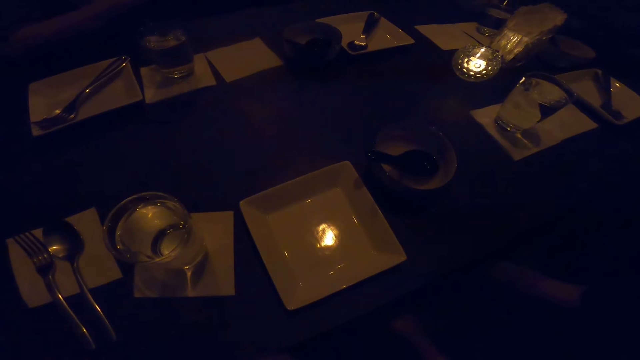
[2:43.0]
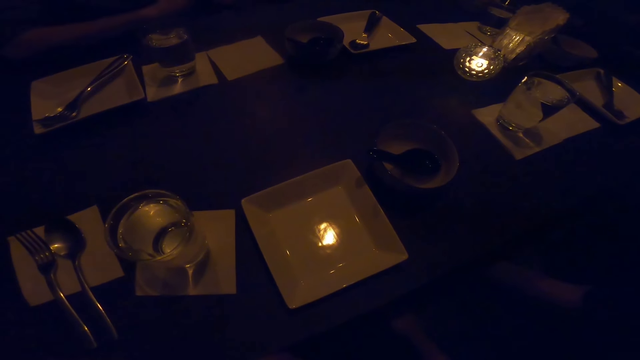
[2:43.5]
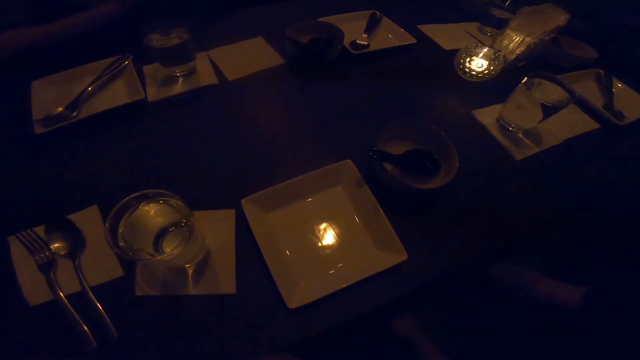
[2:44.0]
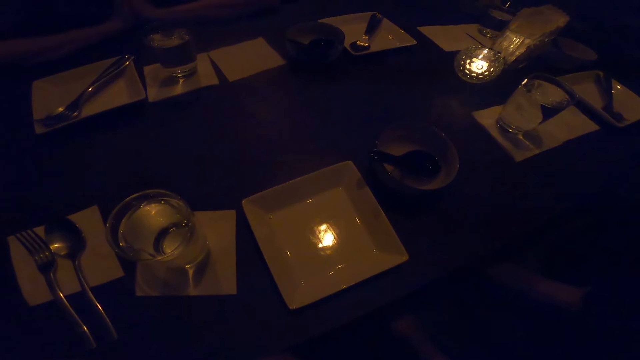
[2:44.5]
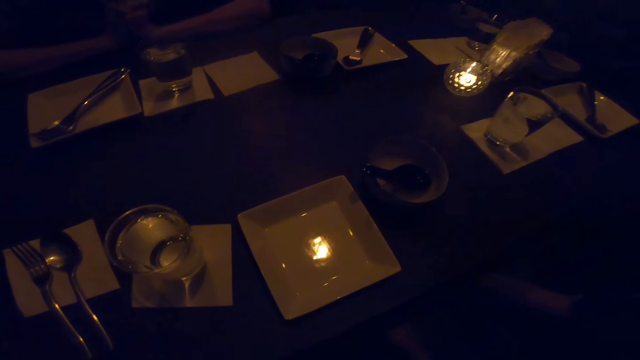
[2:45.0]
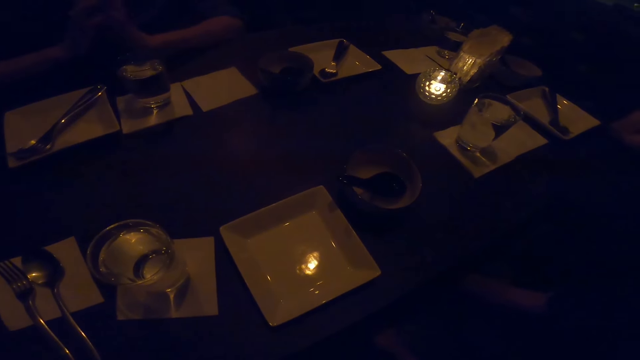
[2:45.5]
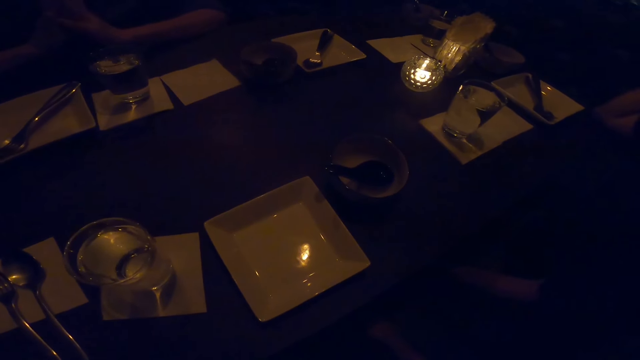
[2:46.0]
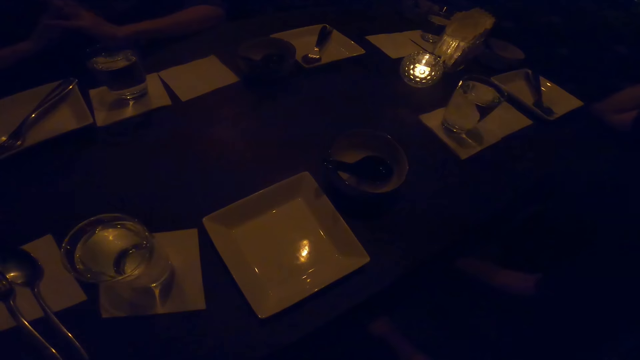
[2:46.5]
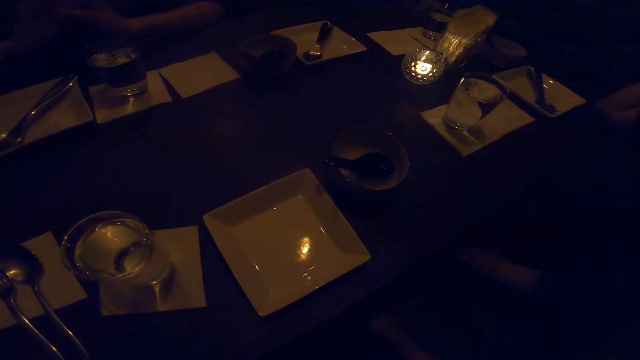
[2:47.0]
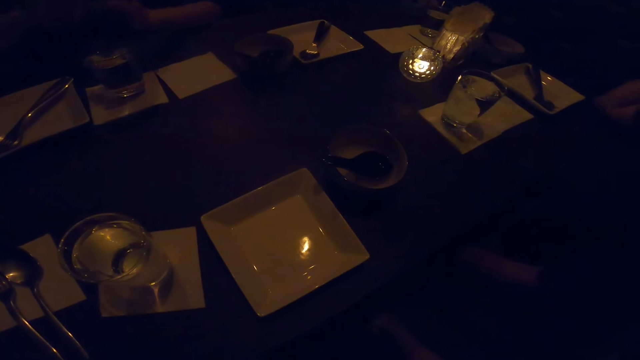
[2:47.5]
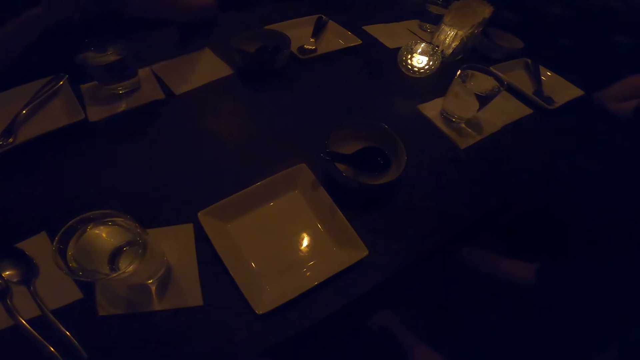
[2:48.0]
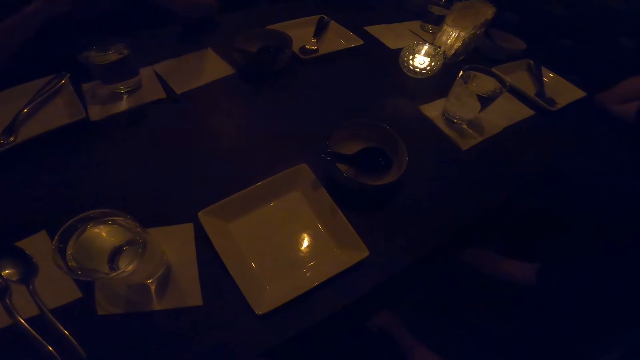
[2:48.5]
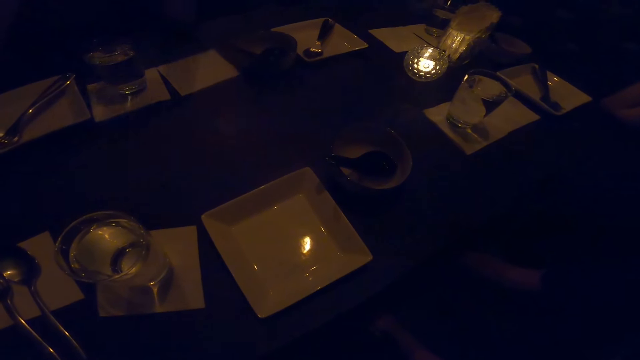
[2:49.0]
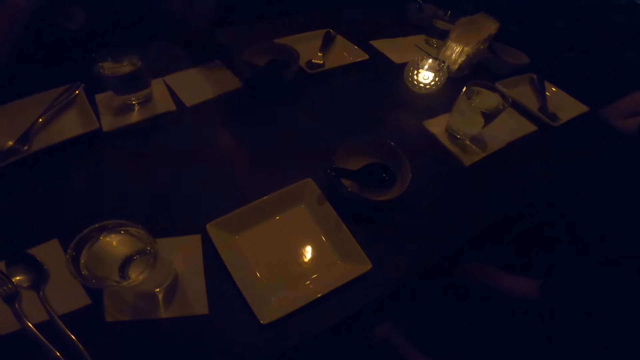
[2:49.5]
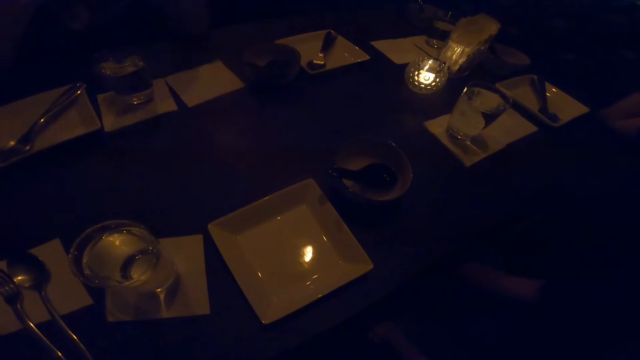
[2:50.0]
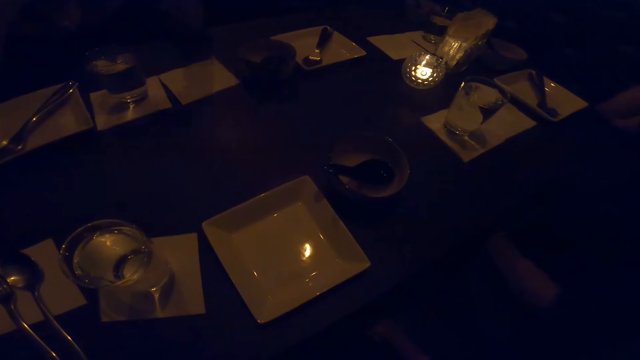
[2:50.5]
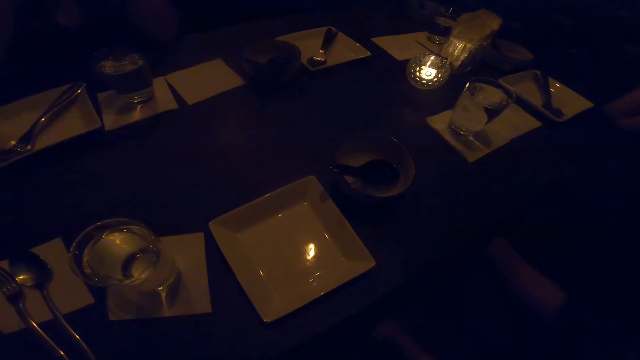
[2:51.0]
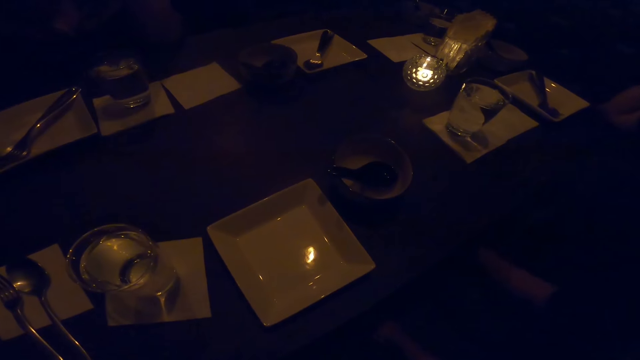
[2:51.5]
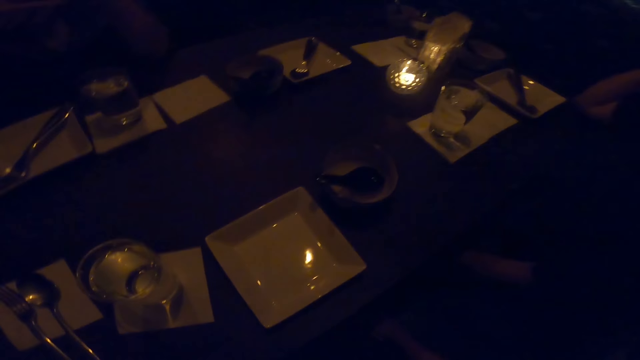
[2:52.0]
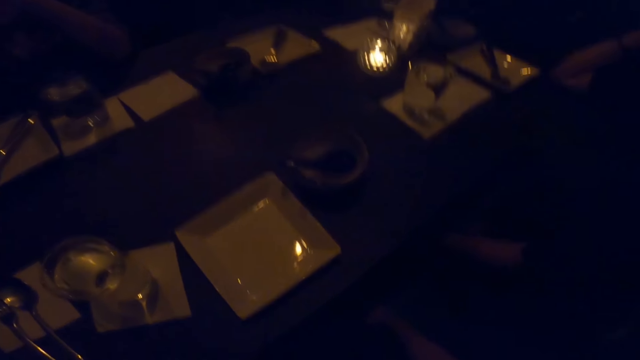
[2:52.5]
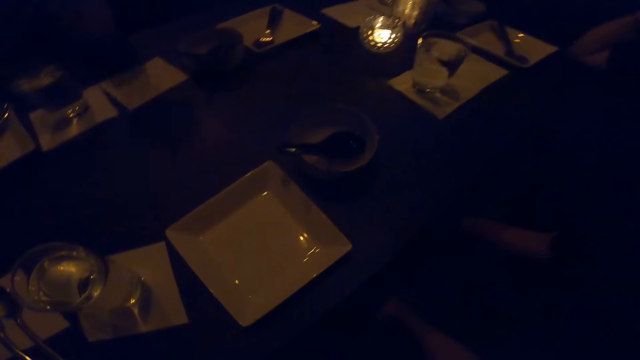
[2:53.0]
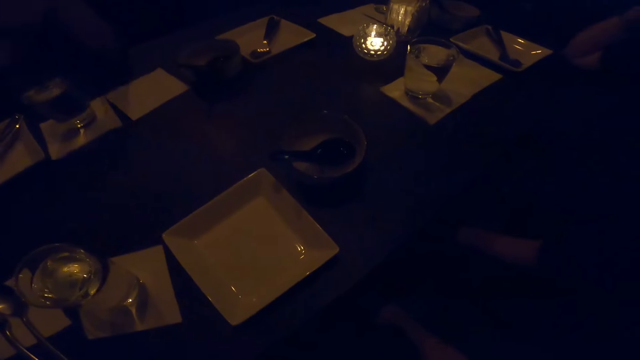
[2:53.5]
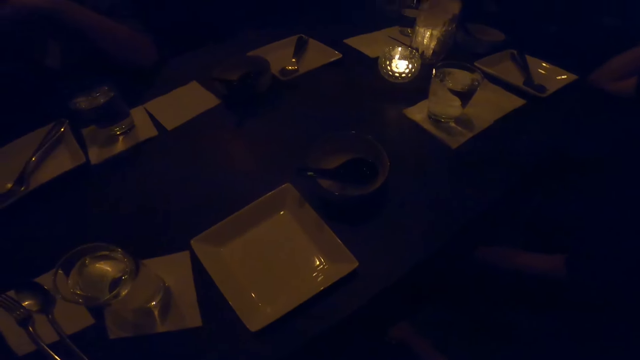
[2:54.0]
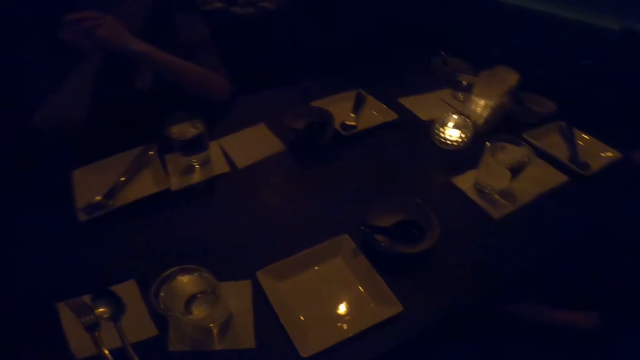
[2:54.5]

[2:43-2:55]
A woman converses with the camera wearer, another woman and a man.

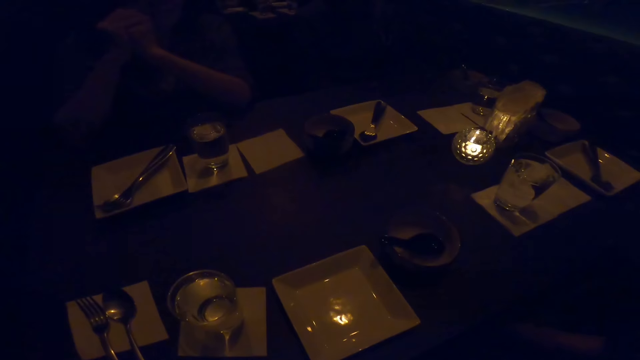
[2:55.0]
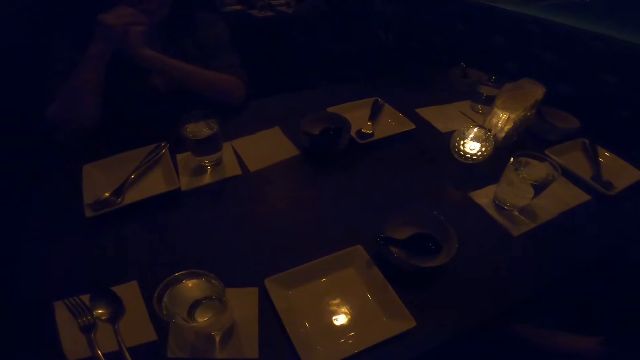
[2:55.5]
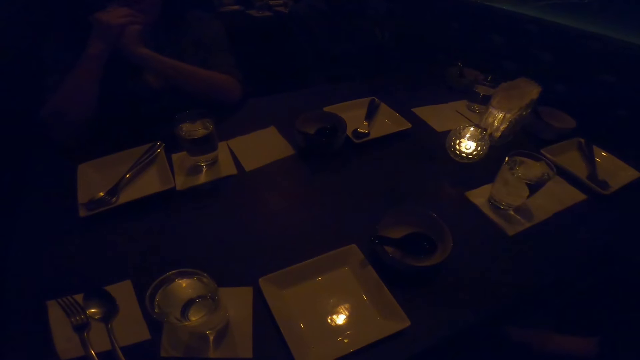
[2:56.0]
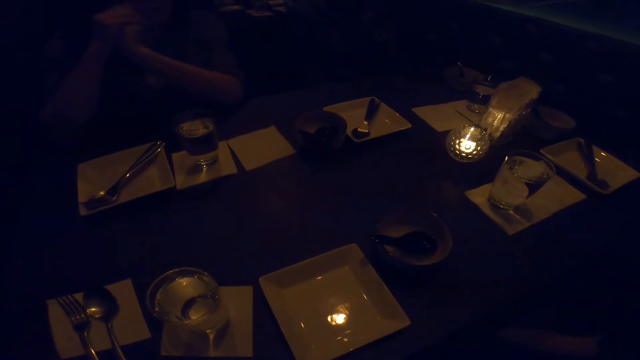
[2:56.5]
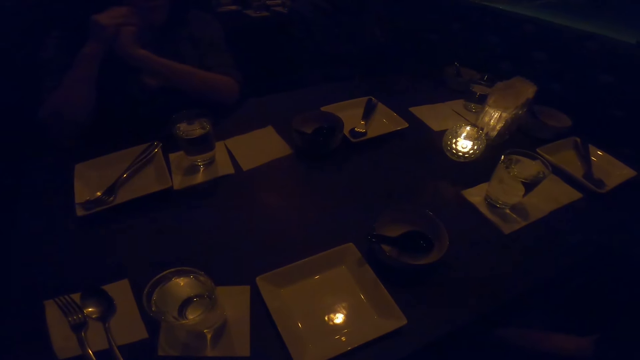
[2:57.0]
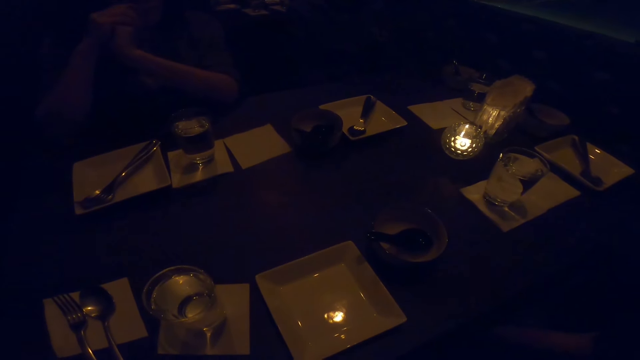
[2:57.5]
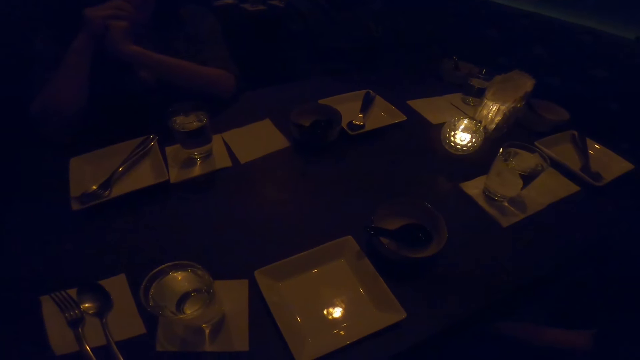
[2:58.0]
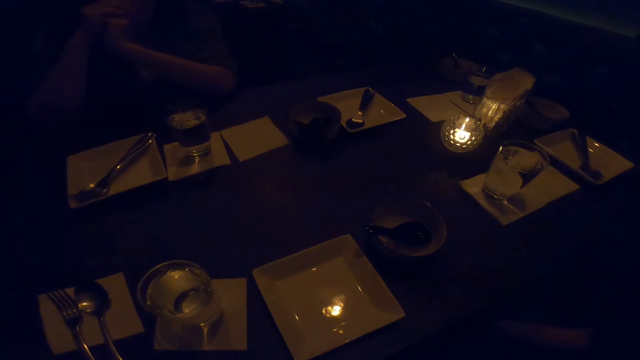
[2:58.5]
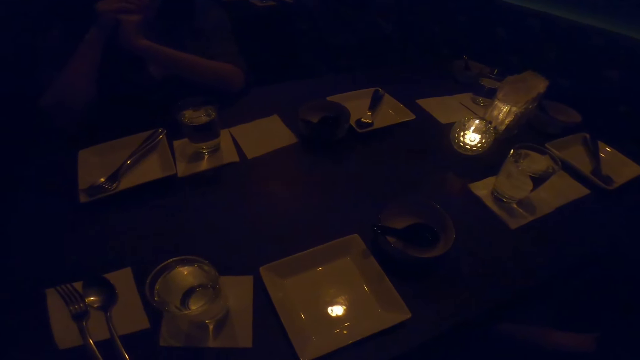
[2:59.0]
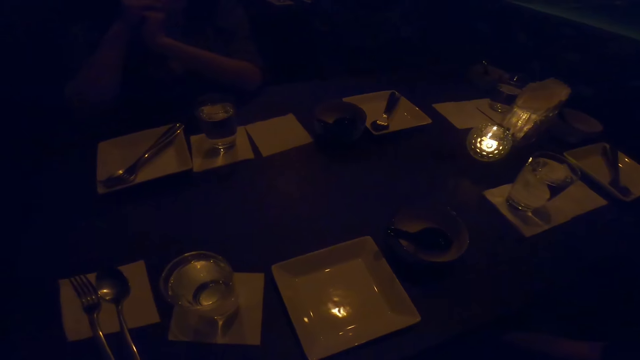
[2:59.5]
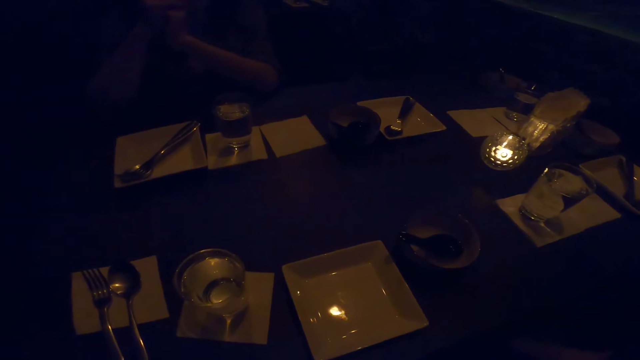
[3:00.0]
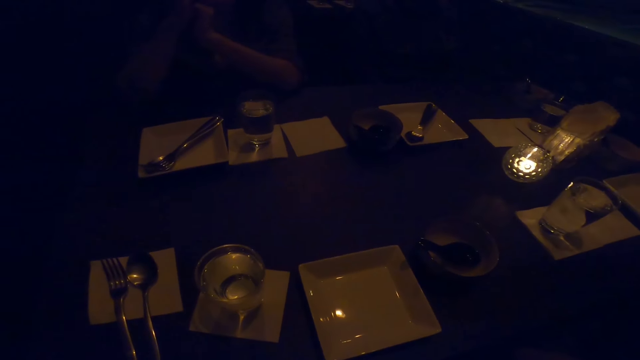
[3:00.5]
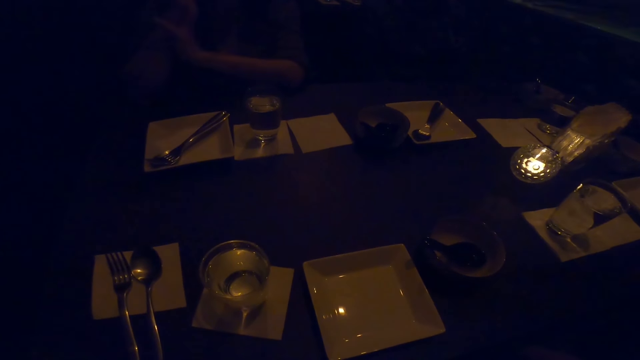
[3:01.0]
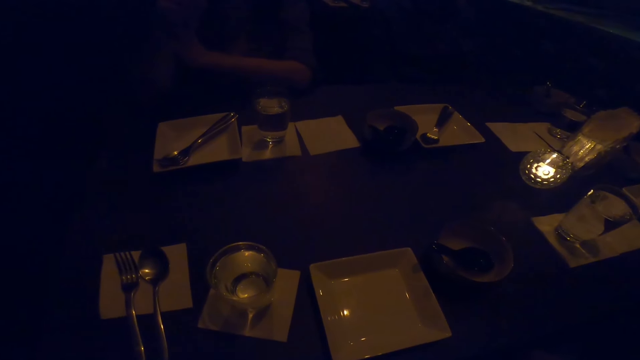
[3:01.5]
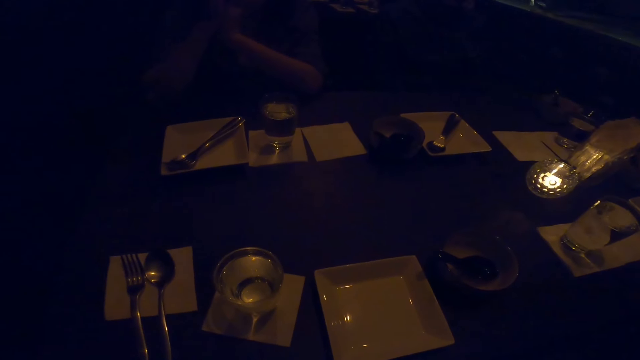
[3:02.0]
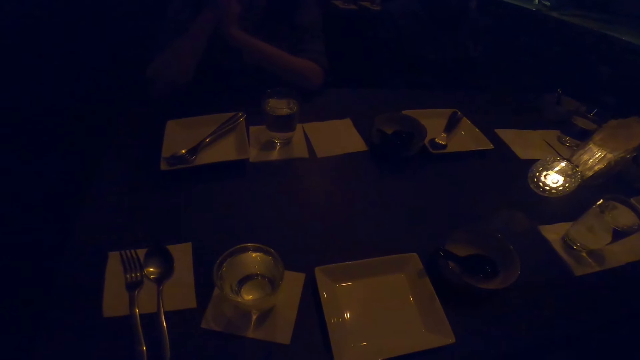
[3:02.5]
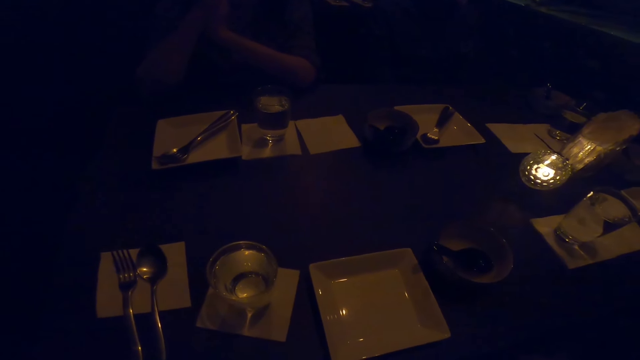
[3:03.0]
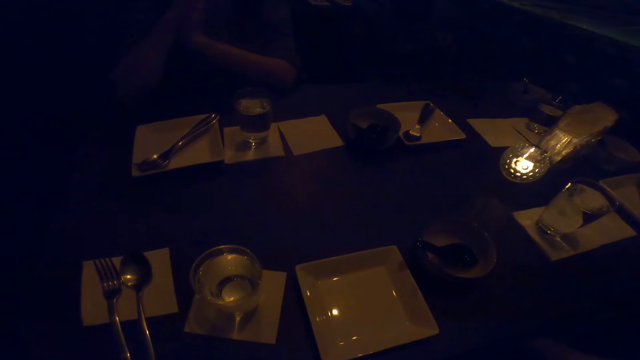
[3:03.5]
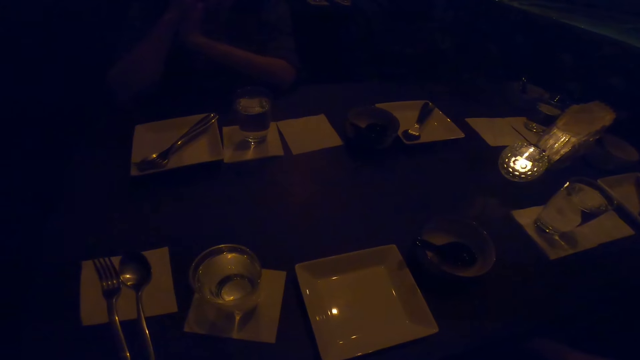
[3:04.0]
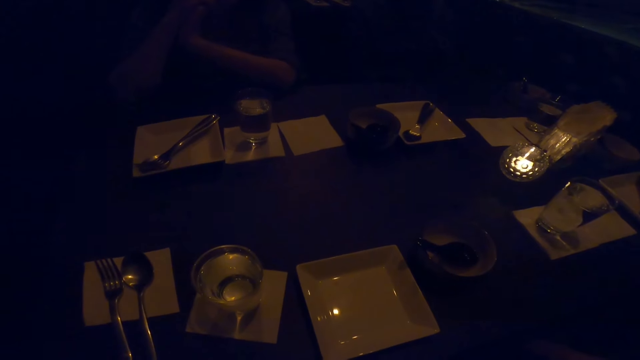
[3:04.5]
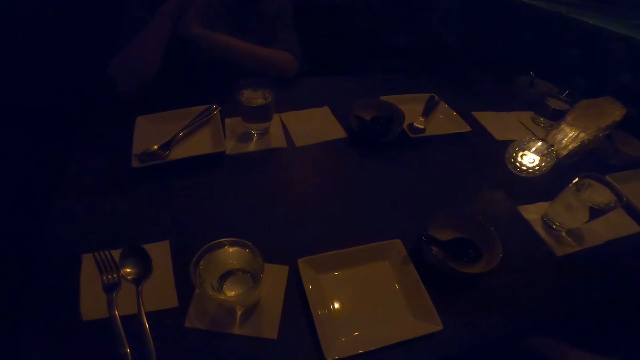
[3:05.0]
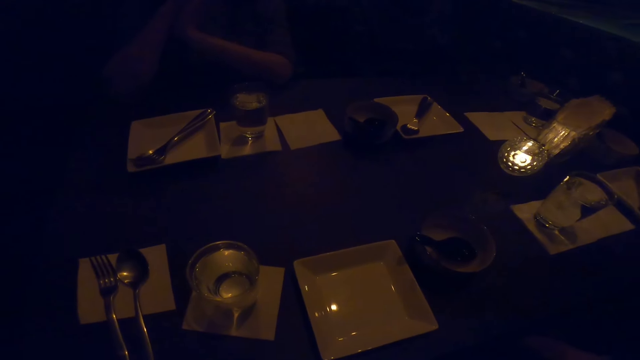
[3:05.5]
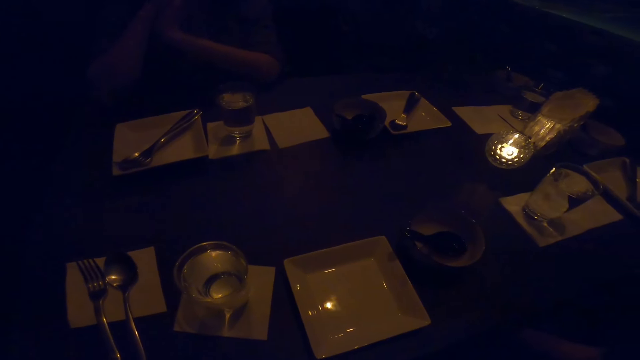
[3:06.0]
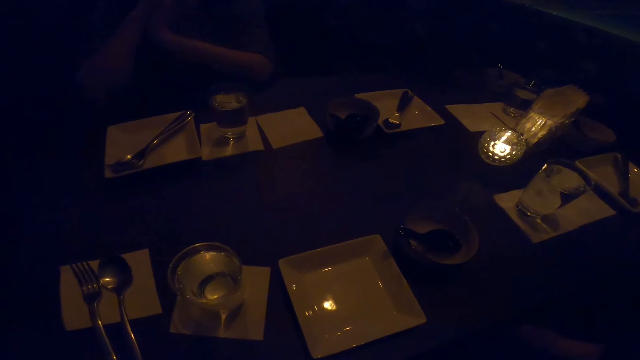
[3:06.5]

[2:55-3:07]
The first woman and the man converse.
